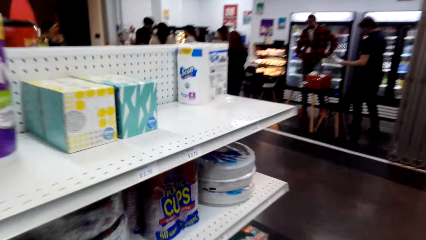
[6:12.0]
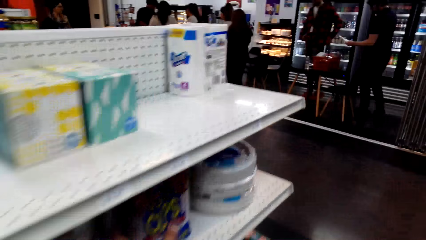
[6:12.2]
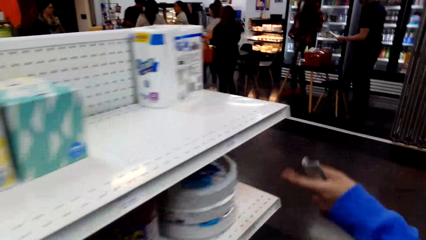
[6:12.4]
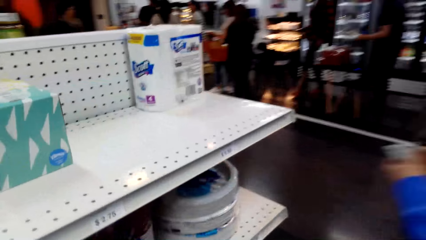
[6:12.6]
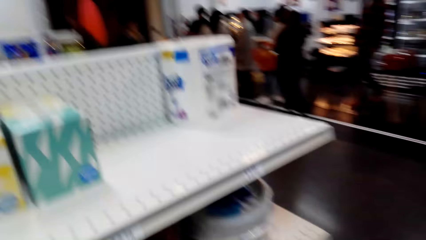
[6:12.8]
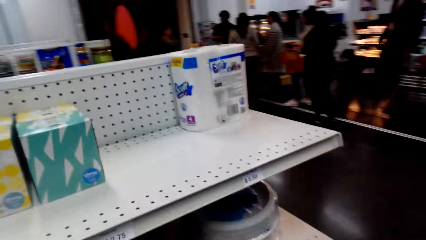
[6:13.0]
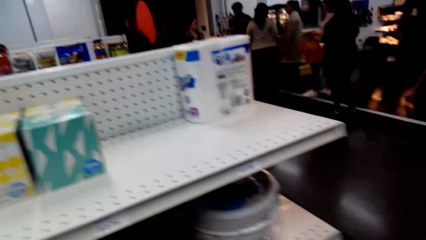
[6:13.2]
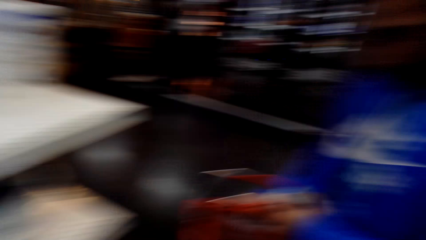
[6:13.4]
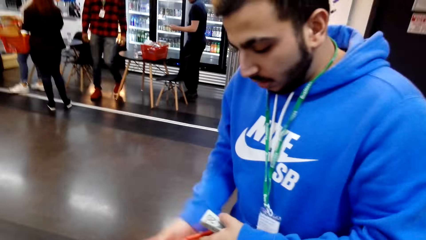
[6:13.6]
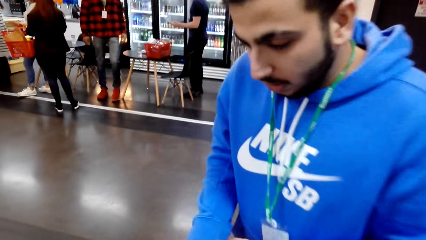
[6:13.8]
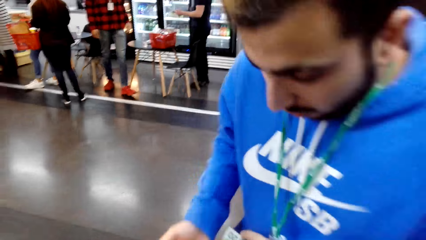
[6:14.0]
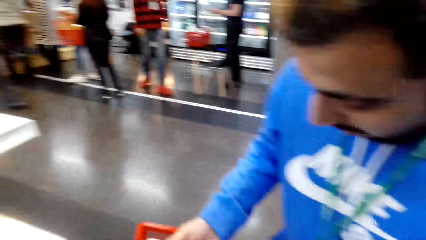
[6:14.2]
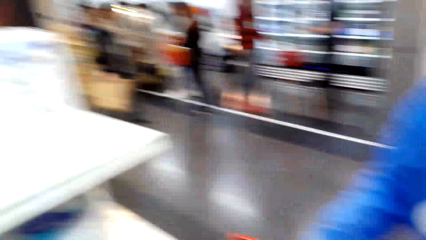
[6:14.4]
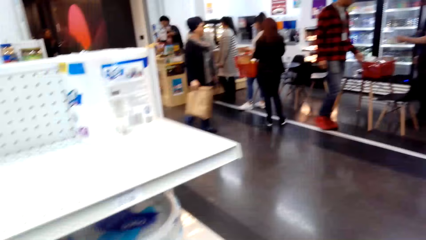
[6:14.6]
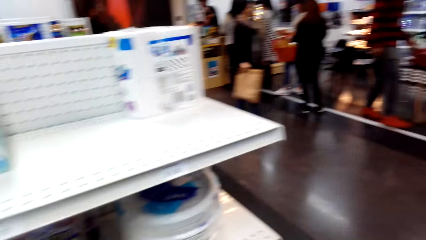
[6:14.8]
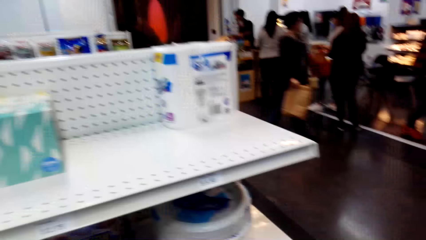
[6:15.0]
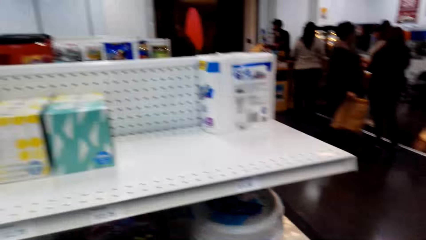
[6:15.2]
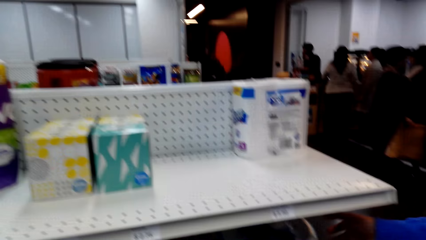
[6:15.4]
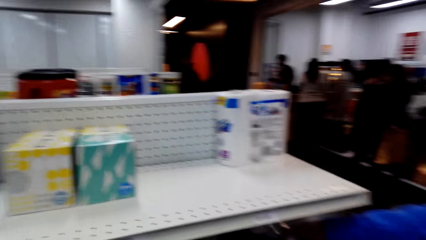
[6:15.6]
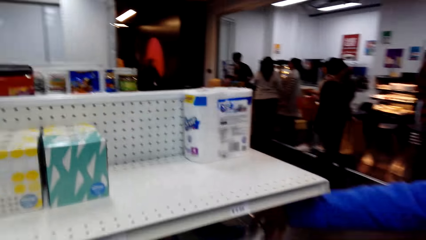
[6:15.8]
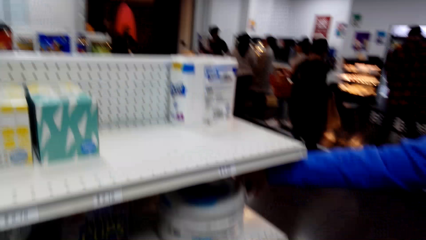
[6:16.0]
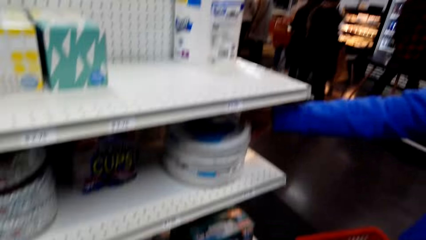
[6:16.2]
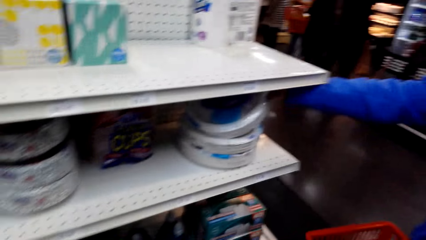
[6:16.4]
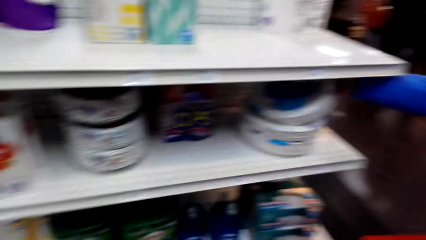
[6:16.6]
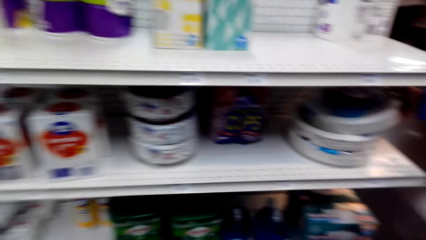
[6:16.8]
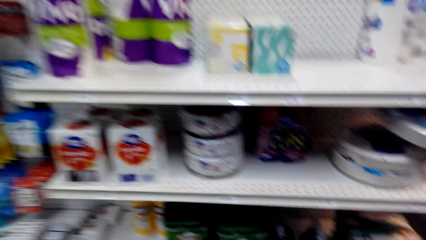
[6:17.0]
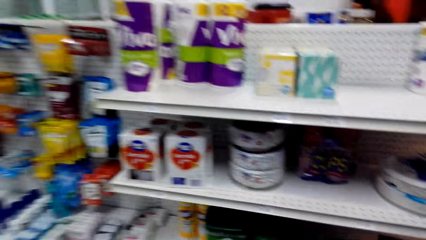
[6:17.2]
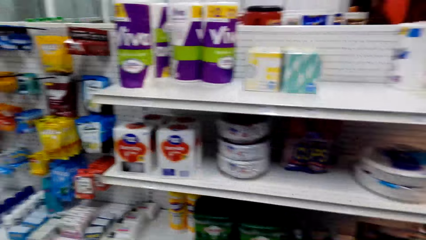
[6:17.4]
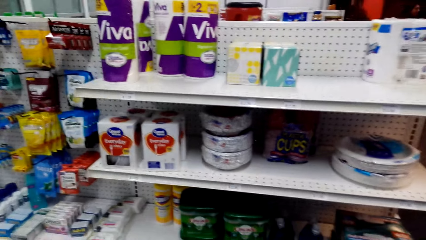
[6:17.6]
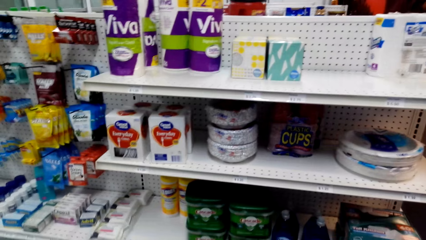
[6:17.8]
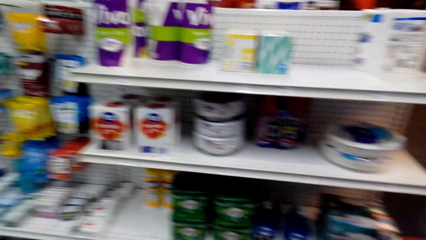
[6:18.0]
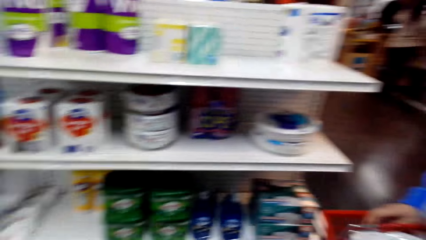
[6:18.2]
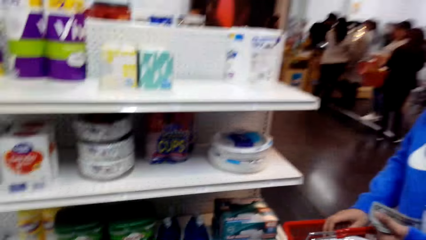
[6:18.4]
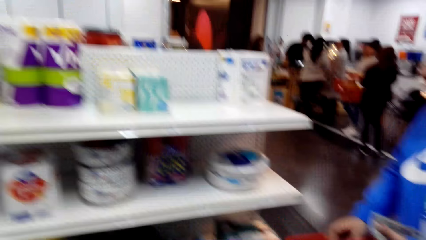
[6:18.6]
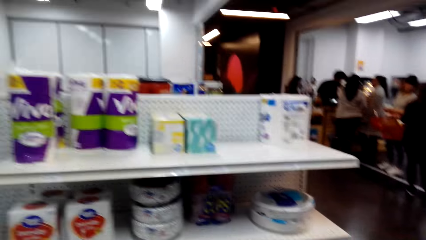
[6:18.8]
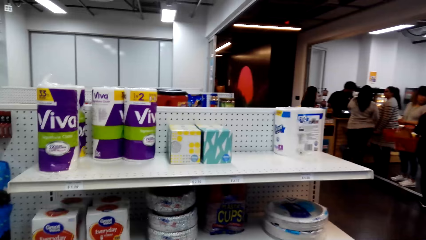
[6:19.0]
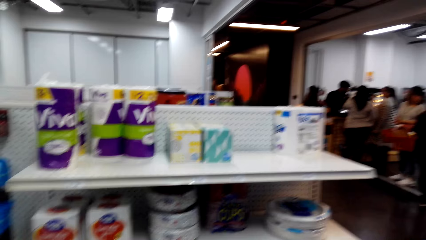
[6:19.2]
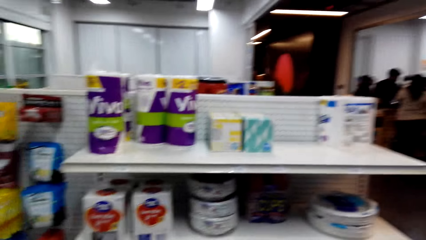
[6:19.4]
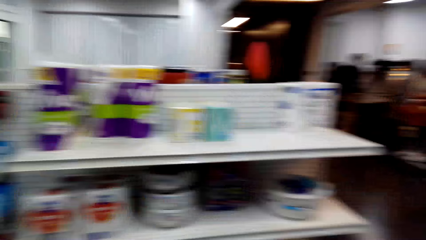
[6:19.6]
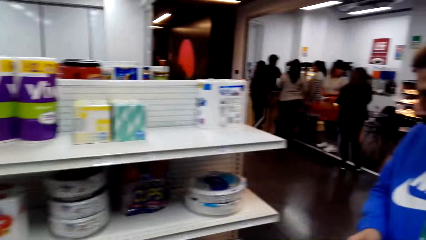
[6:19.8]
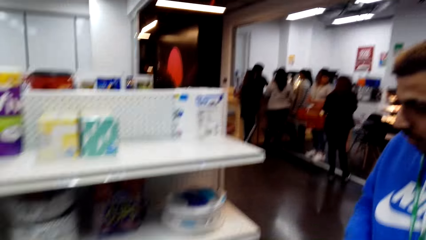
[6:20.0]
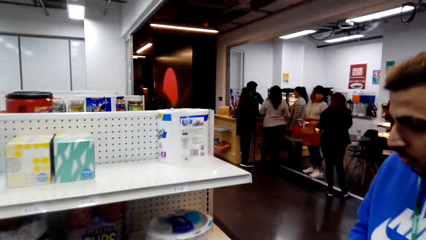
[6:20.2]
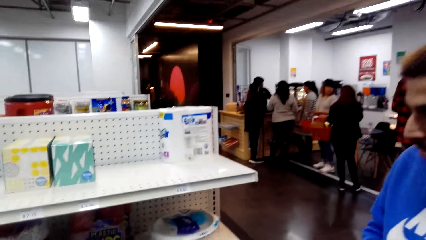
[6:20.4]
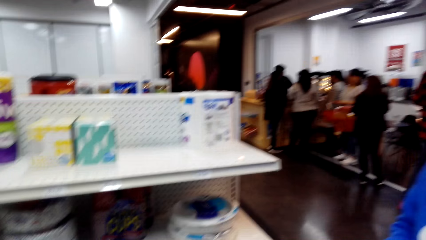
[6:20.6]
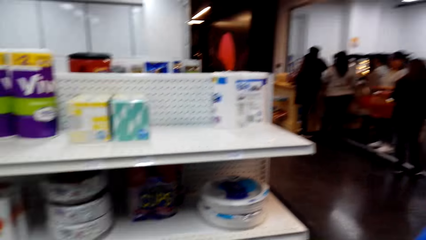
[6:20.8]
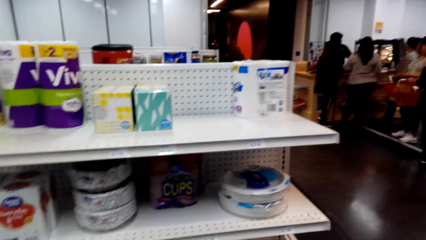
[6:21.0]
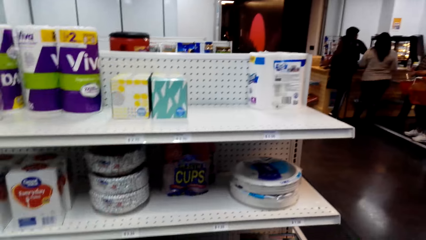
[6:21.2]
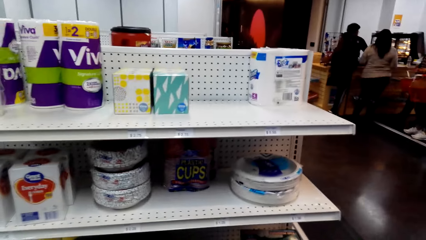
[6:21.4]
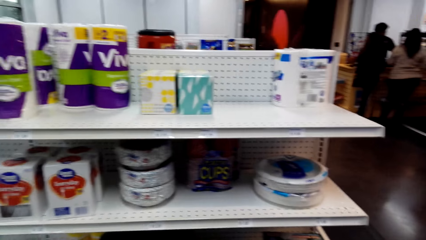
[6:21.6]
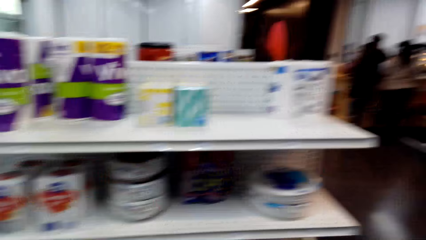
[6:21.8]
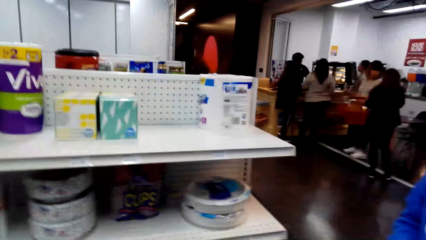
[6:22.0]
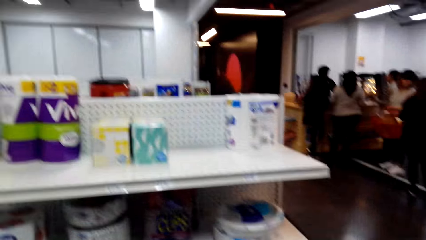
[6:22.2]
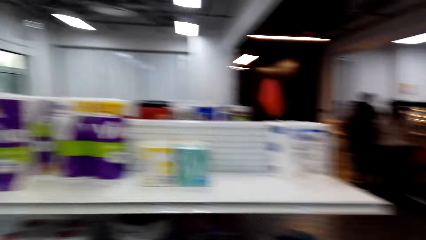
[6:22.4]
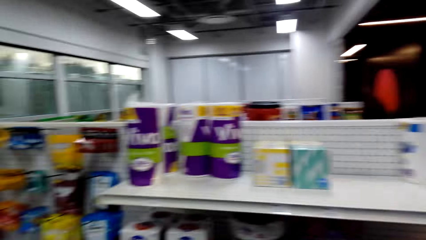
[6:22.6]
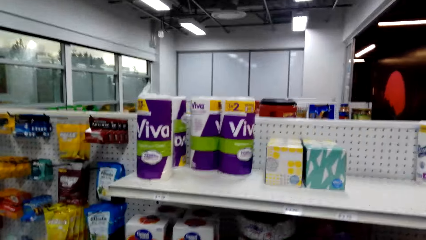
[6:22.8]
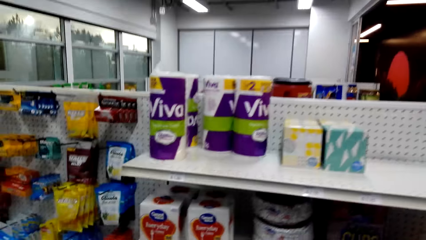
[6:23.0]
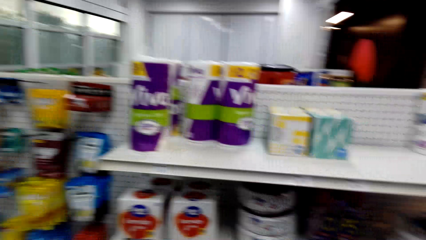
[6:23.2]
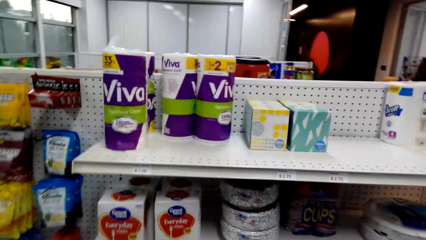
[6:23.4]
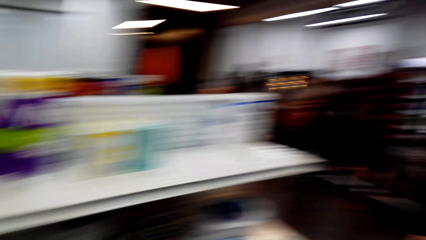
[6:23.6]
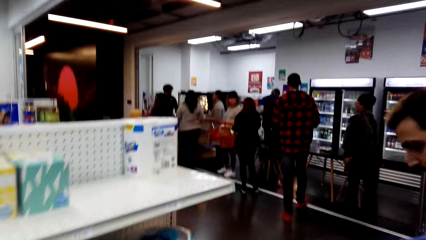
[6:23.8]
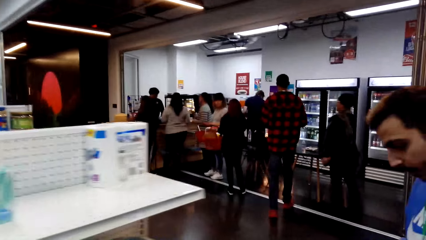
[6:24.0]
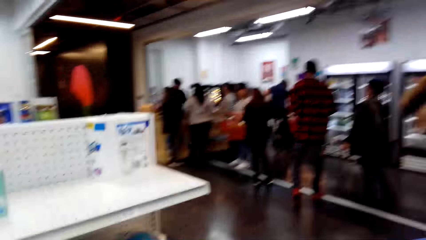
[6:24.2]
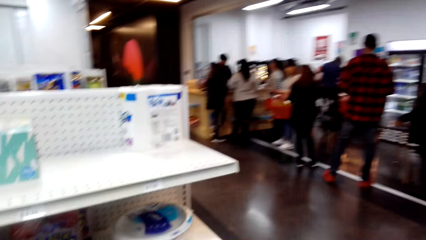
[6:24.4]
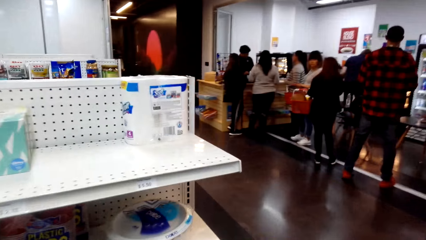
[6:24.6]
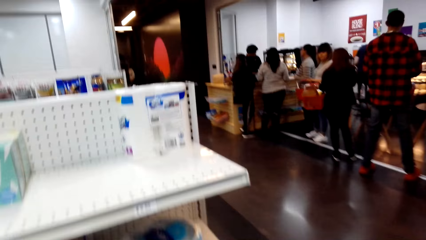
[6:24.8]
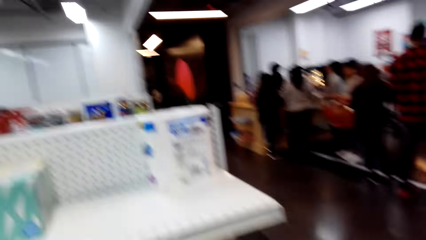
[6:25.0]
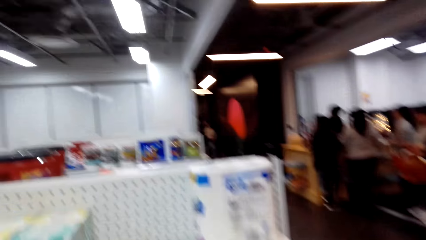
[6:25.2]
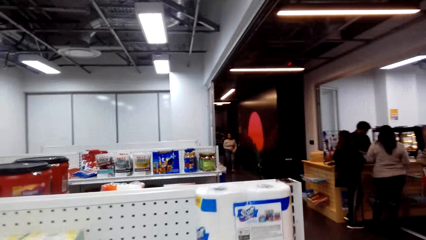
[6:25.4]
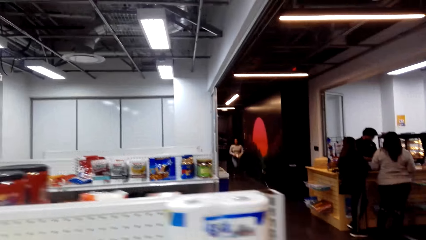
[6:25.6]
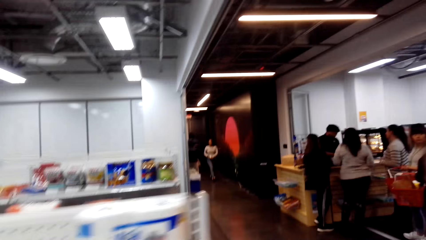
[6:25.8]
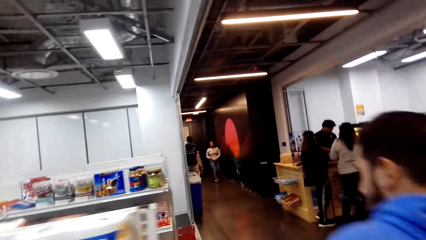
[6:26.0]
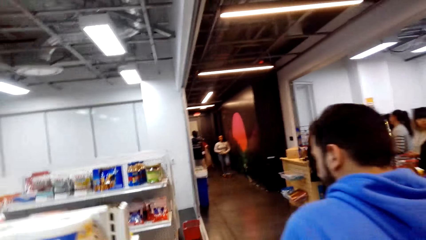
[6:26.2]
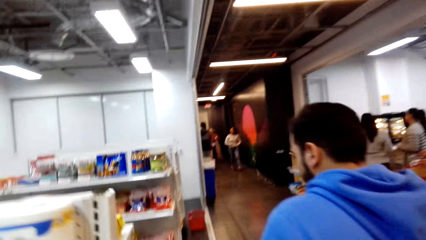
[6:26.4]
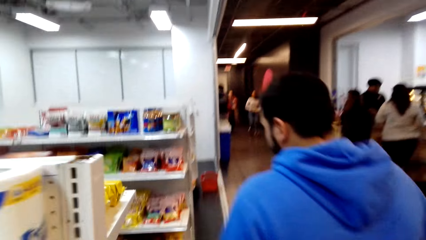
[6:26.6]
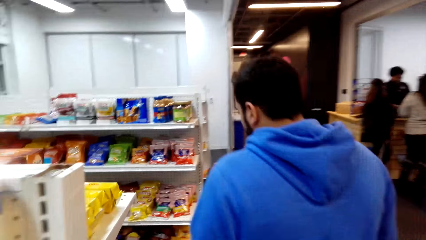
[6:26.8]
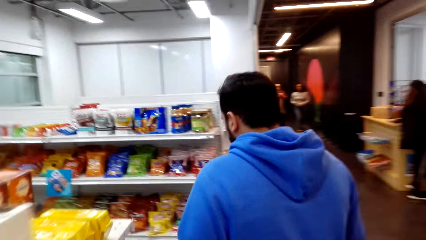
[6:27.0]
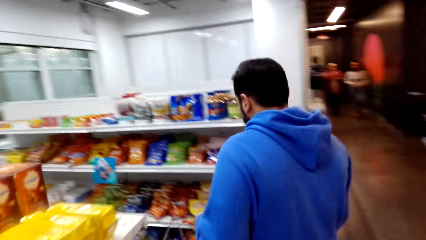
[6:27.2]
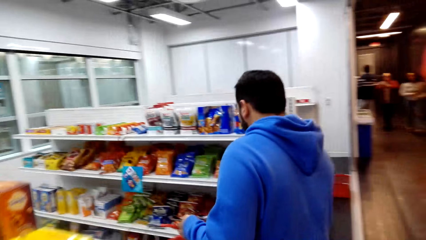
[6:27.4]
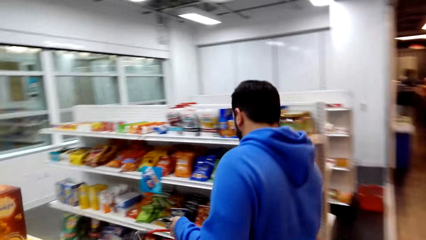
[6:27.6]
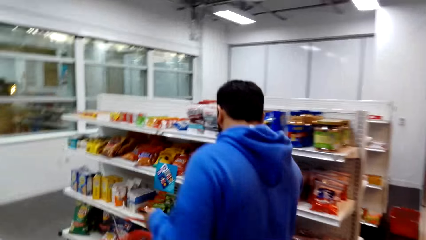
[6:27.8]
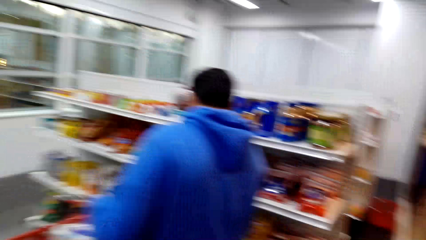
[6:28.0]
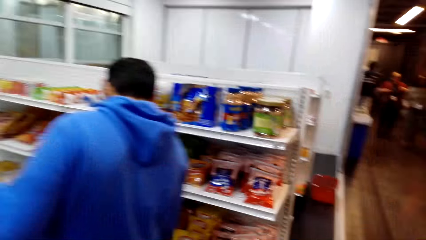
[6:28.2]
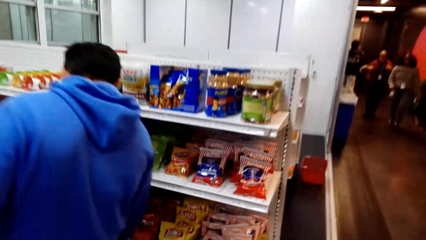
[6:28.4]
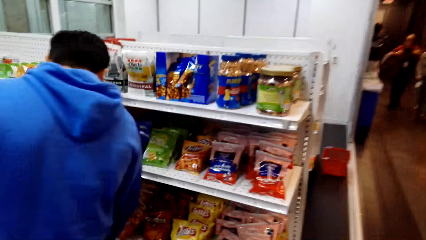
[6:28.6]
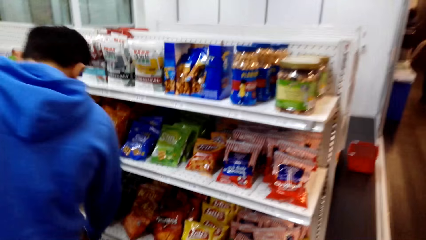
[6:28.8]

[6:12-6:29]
The camera wearer dialogues with a man. The man picks up plates from the shelf. The camera wearer dialogues with the man. They walk in the supermarket.
